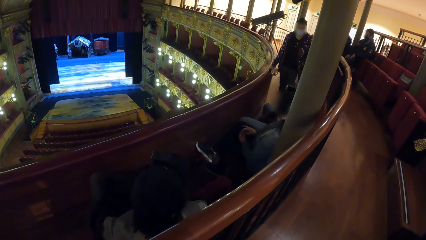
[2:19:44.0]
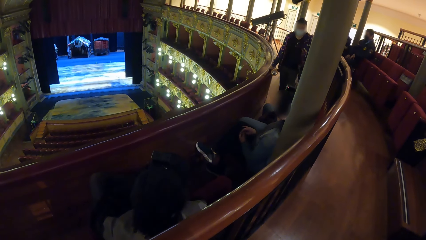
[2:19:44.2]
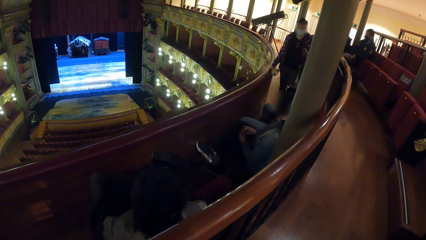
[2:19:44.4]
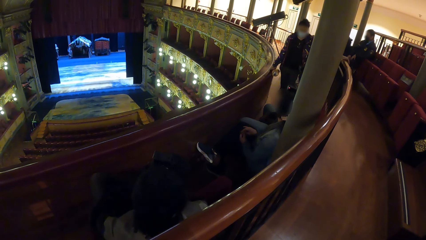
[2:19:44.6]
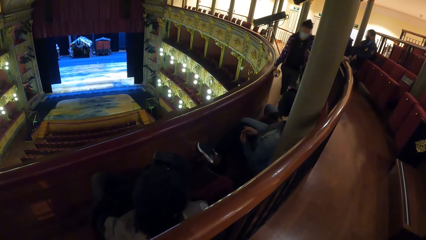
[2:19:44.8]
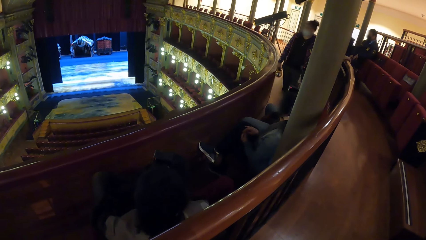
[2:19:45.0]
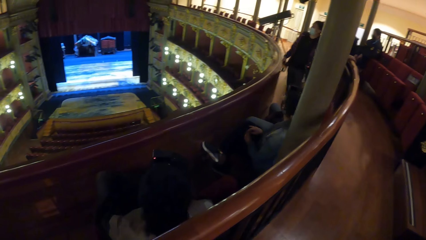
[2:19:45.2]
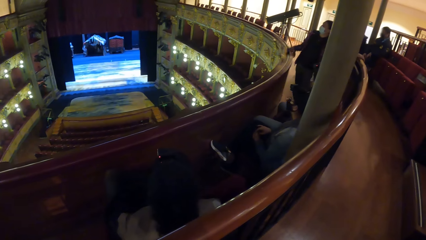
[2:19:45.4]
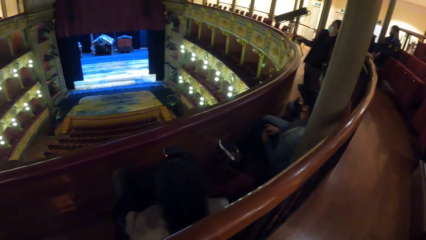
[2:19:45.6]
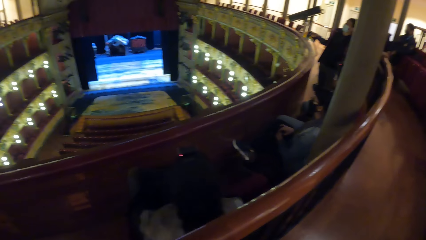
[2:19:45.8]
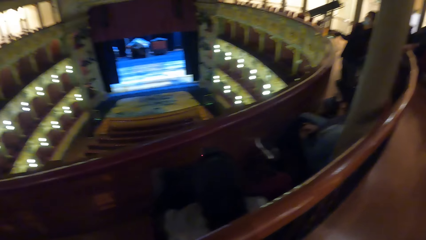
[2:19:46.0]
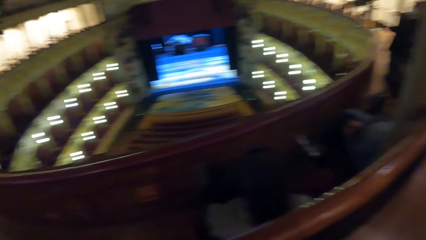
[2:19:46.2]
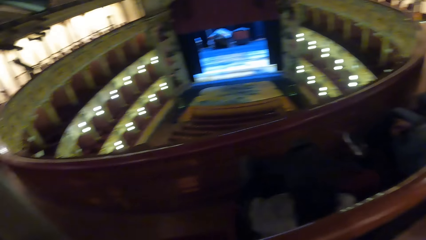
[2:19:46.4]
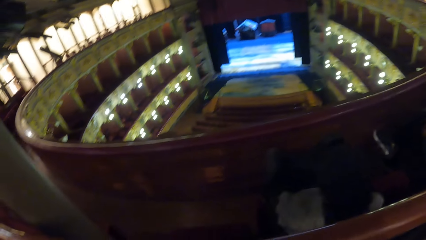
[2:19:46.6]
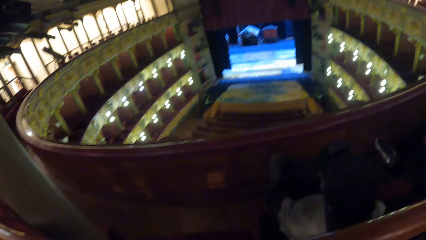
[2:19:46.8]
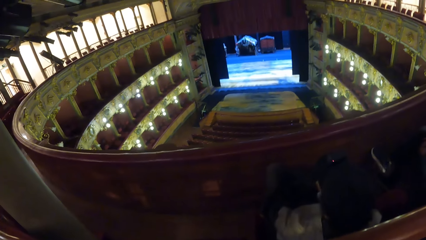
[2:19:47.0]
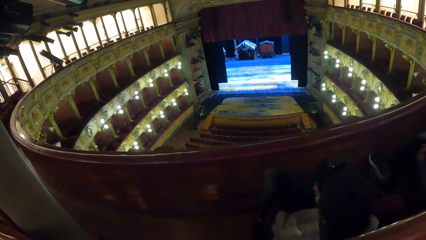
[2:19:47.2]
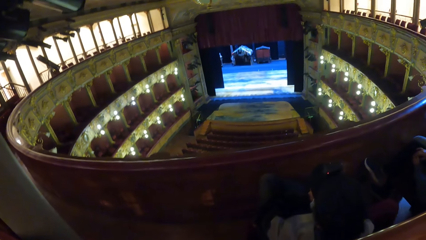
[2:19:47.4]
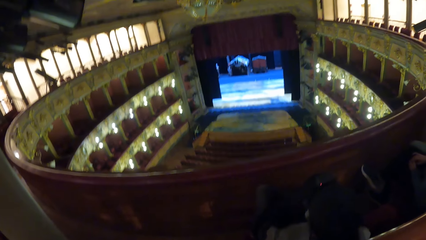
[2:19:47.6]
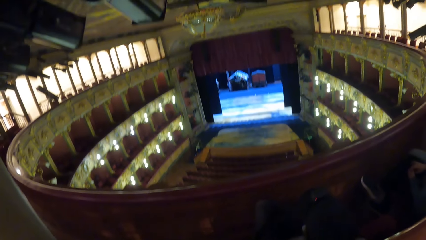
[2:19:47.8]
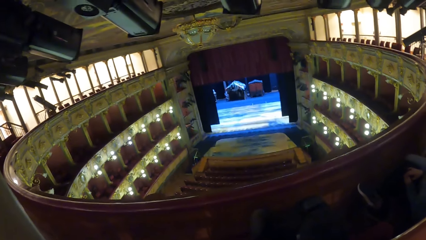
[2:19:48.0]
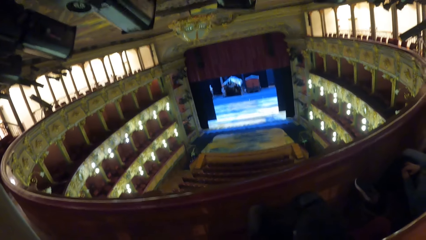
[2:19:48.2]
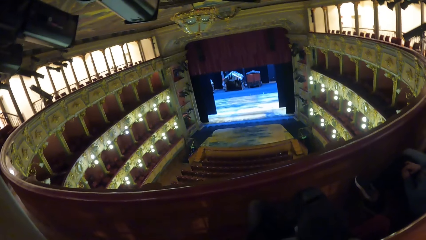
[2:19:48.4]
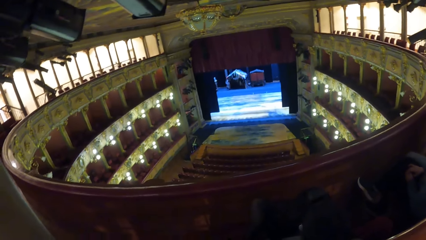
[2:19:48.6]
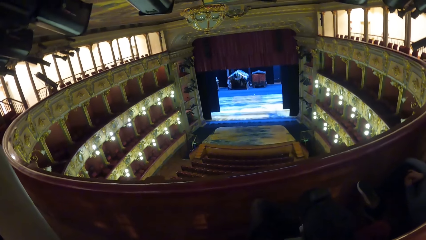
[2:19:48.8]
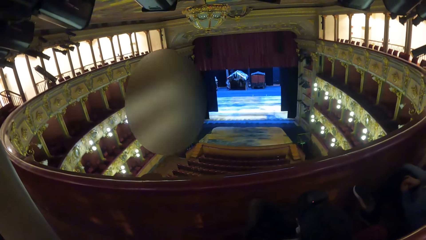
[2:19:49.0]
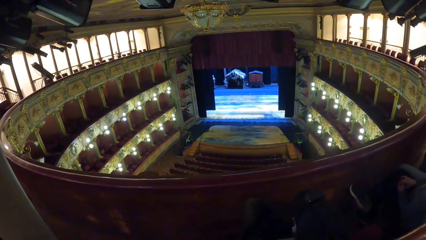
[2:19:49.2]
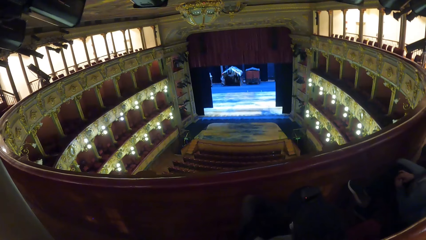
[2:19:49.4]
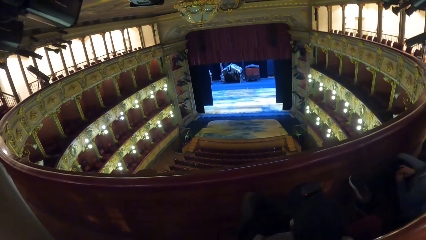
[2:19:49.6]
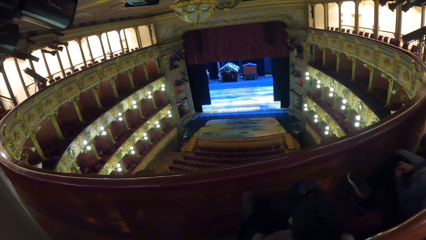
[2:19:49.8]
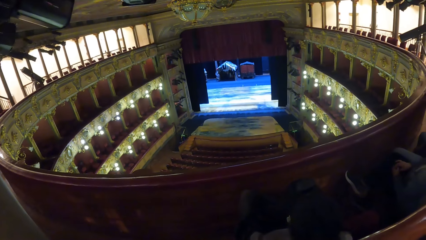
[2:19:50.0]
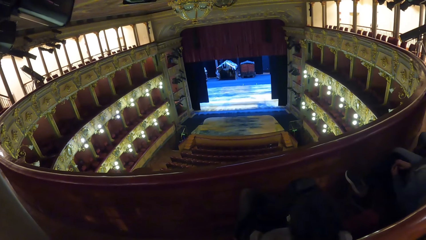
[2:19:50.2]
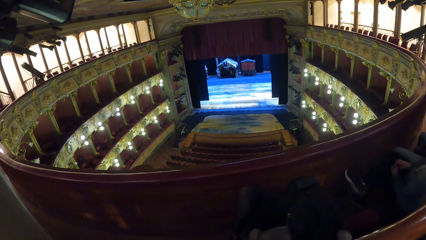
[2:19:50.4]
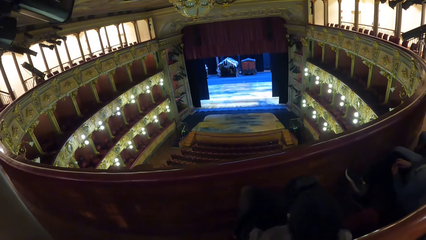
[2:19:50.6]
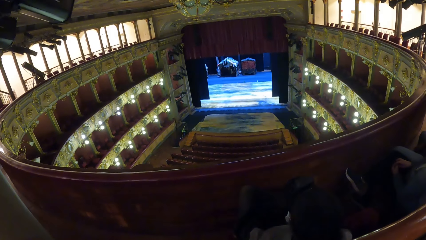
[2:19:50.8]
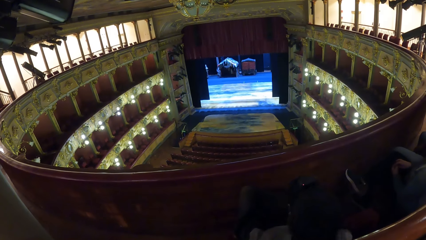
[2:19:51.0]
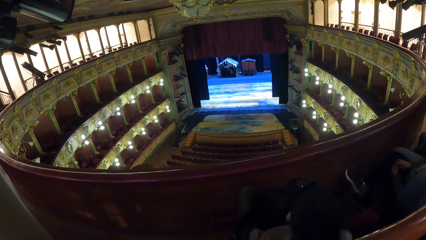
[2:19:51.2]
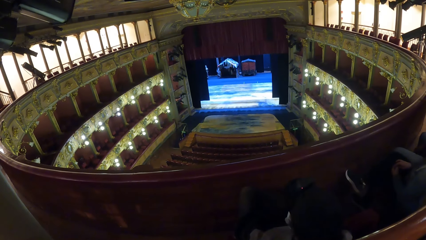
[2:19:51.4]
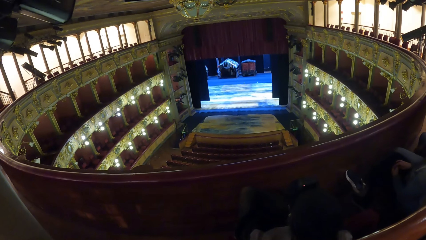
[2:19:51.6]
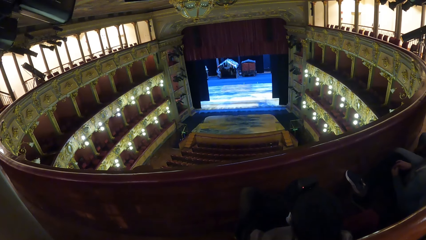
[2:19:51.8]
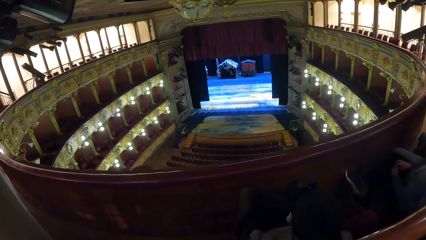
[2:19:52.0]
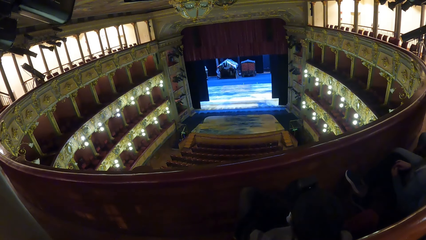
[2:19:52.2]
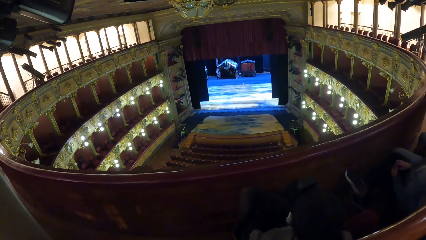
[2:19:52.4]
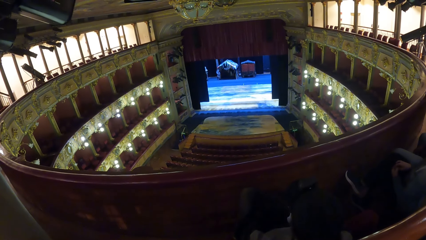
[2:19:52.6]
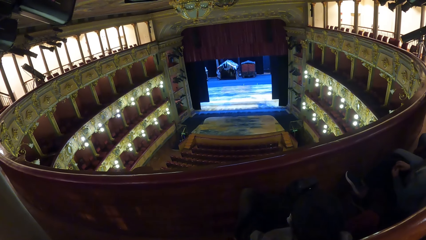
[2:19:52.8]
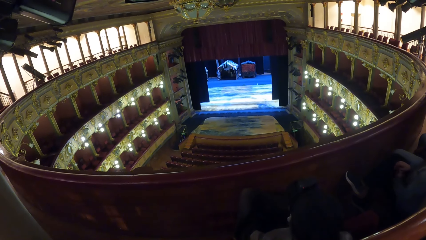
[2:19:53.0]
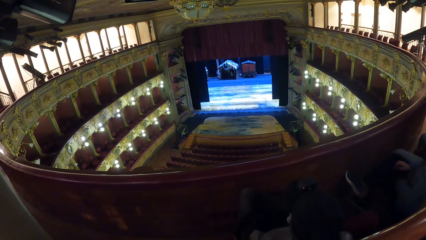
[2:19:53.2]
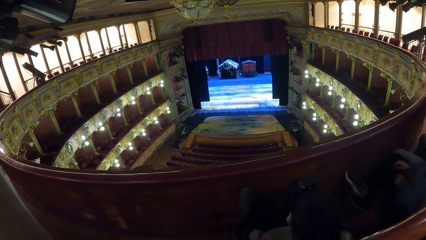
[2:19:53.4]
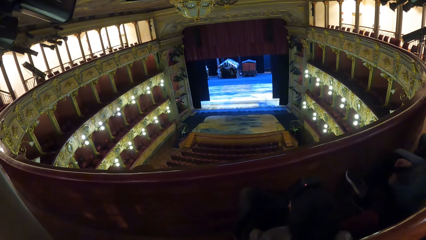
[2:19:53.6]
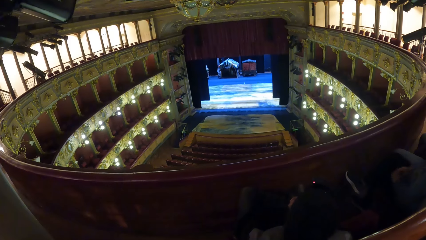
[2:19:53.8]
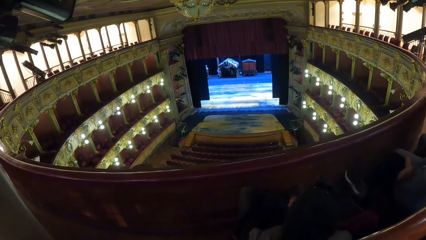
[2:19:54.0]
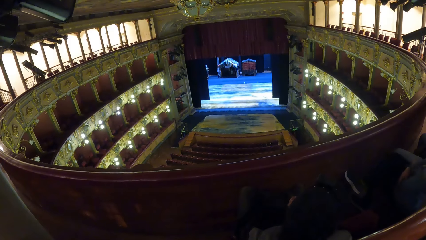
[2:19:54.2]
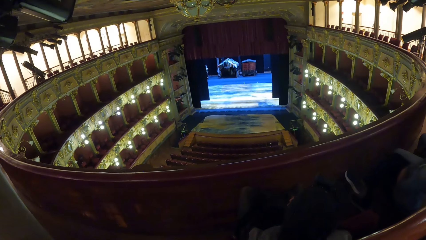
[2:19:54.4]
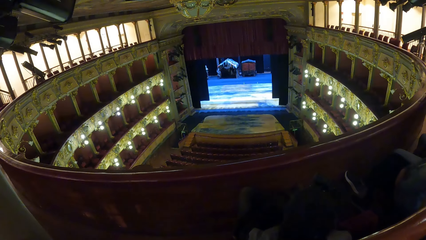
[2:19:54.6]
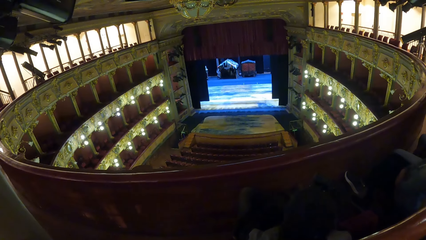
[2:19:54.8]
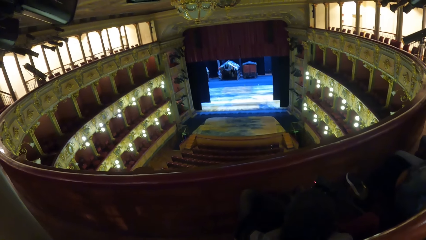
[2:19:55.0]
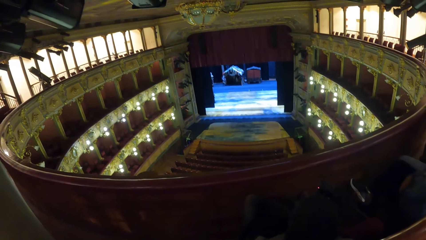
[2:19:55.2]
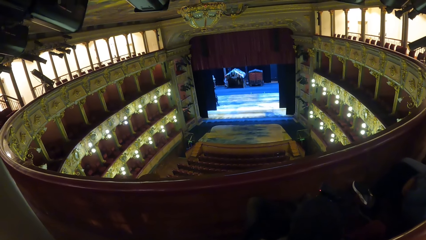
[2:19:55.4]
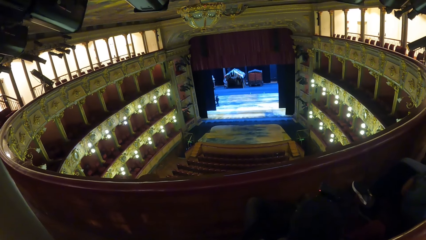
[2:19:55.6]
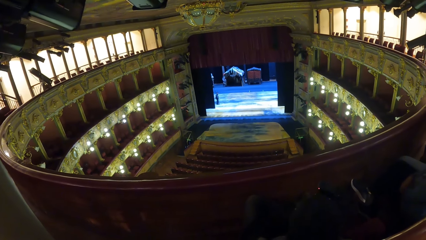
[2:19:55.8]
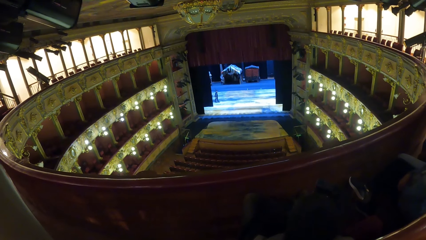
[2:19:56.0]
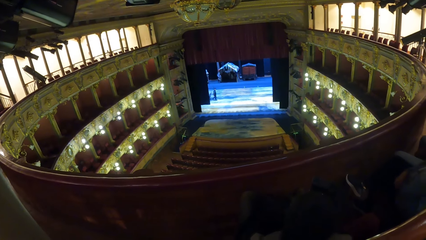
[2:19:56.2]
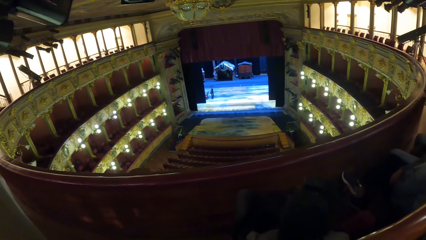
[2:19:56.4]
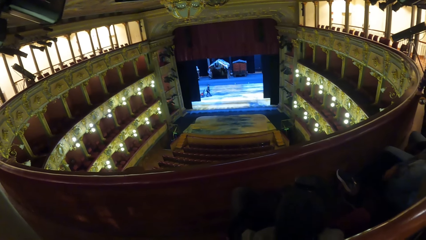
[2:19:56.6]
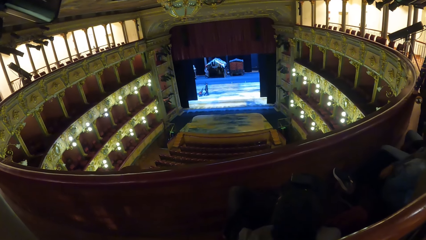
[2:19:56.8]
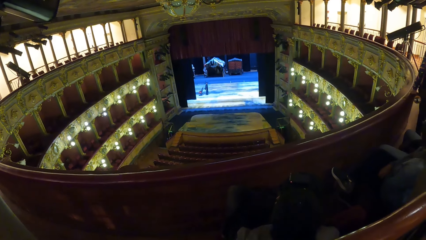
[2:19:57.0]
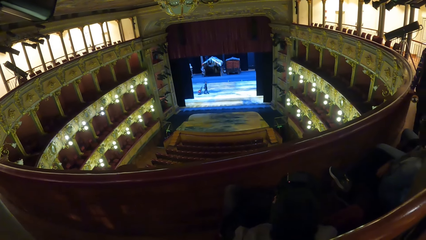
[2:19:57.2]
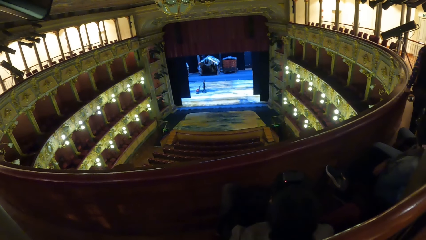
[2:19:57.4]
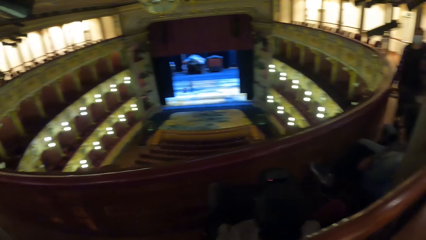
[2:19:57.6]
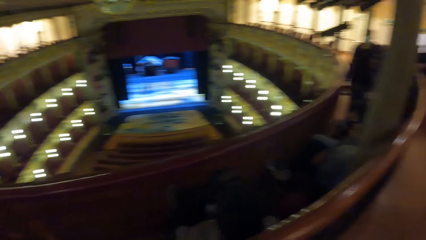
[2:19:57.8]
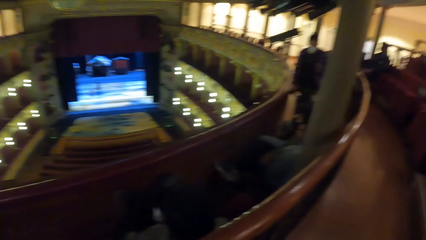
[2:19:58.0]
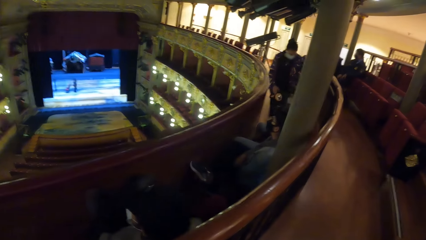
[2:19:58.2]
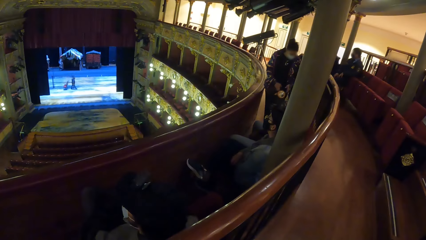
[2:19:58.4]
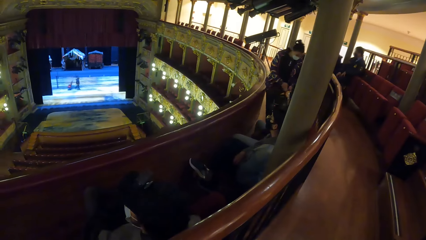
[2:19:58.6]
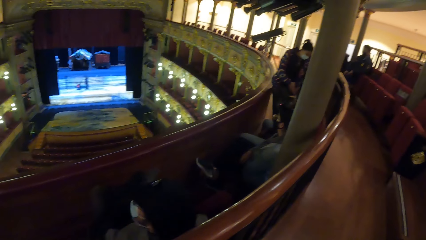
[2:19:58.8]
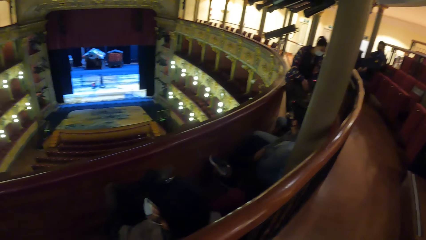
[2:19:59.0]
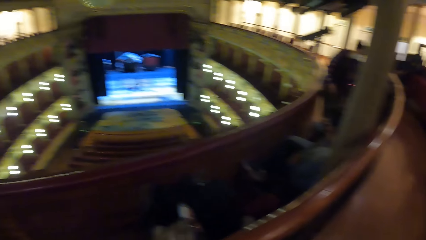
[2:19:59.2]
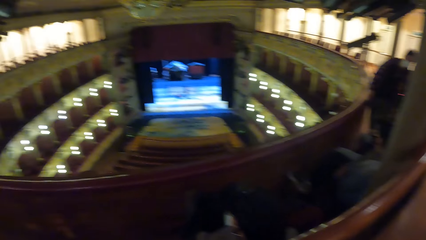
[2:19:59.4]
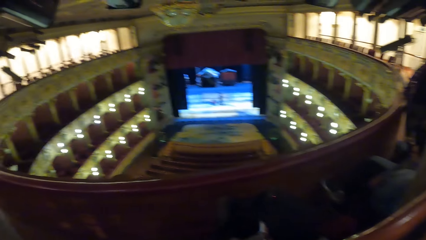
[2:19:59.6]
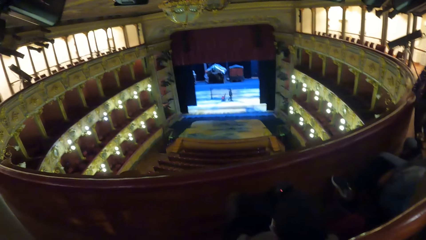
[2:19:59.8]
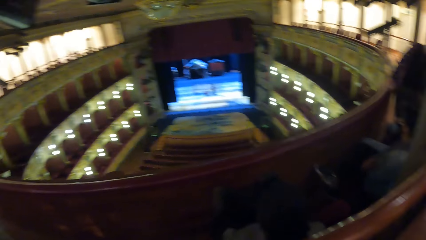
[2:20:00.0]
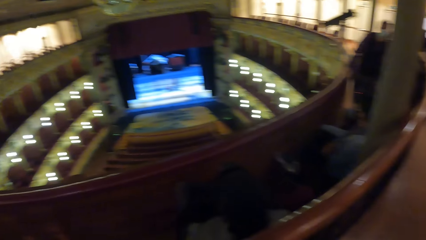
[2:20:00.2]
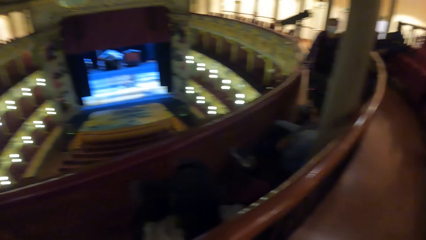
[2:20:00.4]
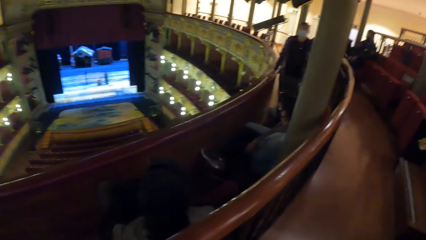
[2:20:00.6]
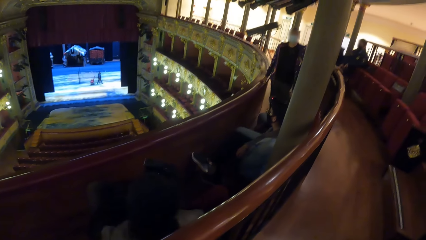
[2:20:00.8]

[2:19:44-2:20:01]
A woman gestures with her right hand. The camera wearer looks at the screen. Another woman folds her hands. The first woman passes a torchlight in her right hand to her left hand and places her right hand on a hand rail.
